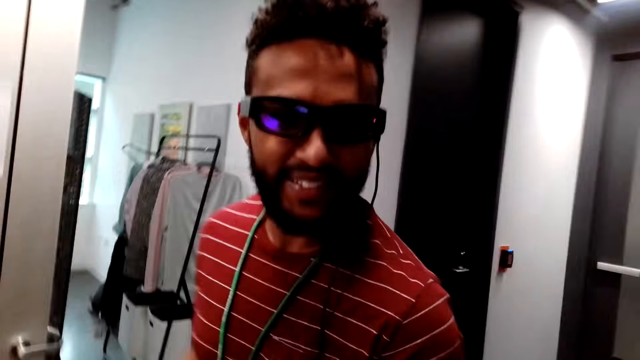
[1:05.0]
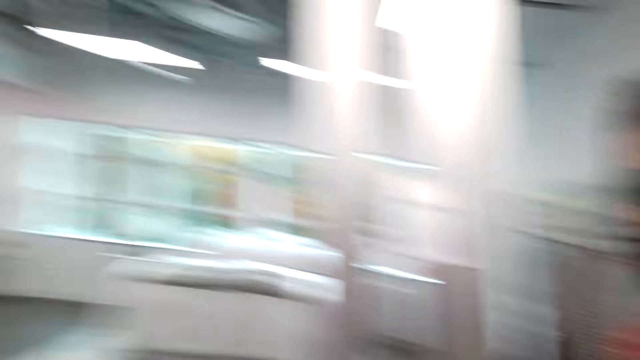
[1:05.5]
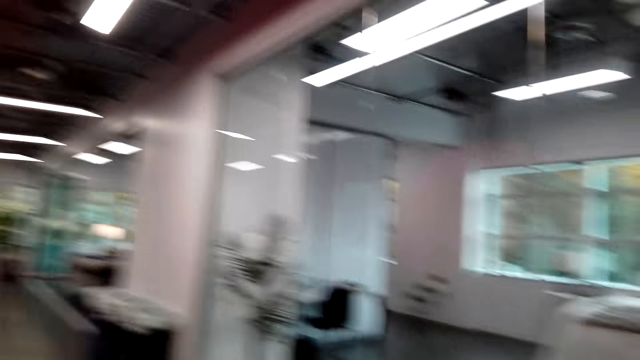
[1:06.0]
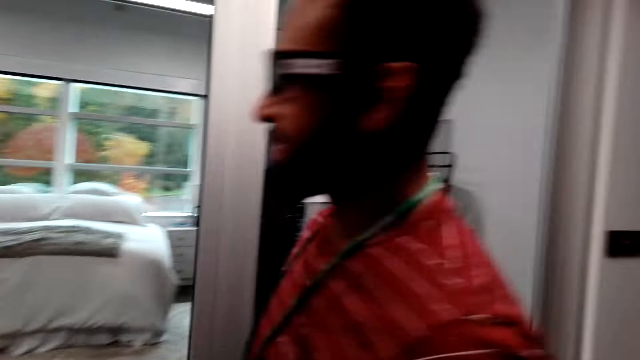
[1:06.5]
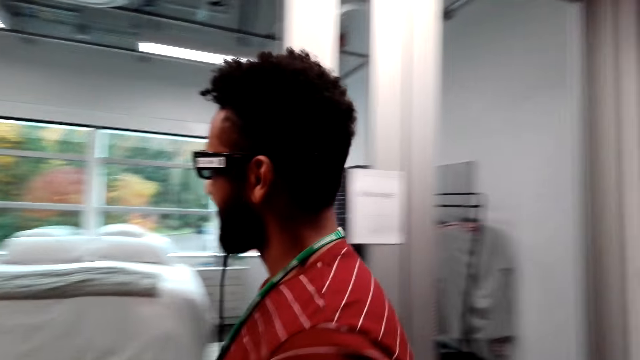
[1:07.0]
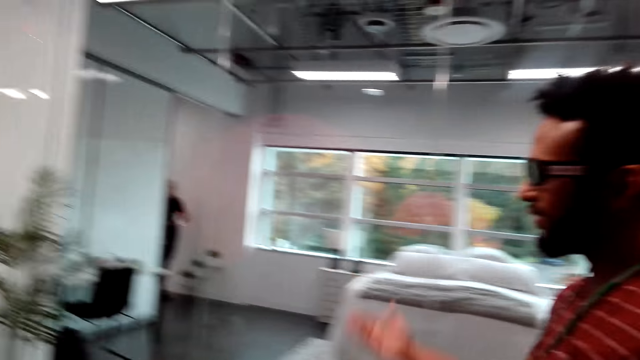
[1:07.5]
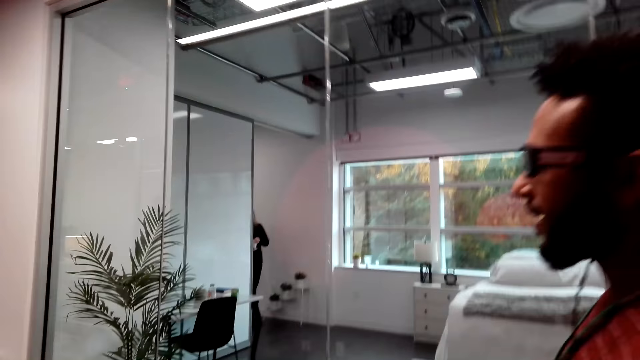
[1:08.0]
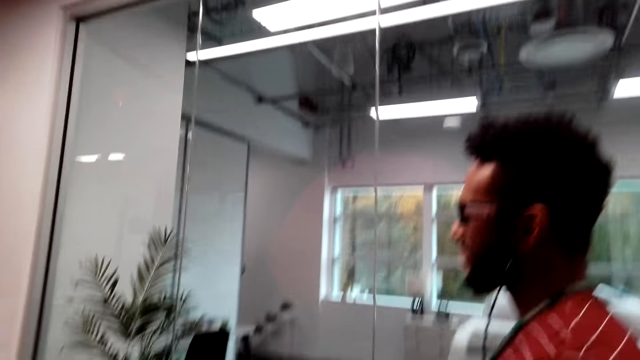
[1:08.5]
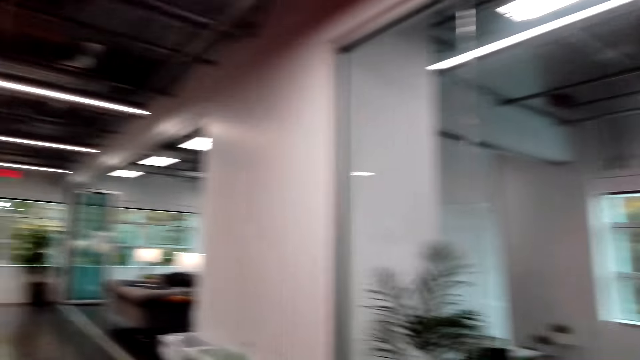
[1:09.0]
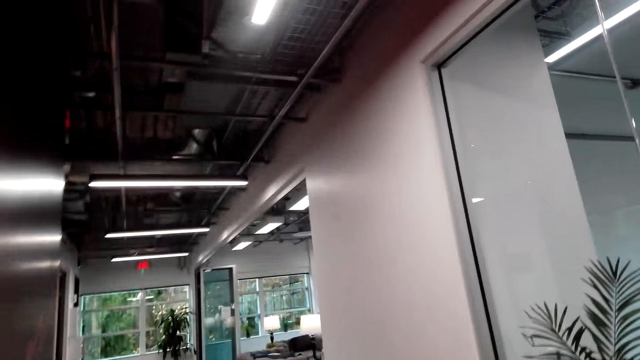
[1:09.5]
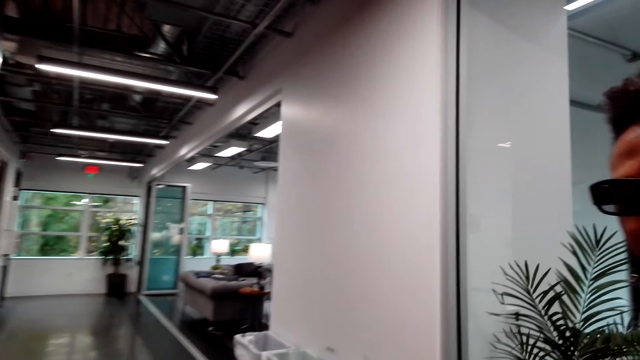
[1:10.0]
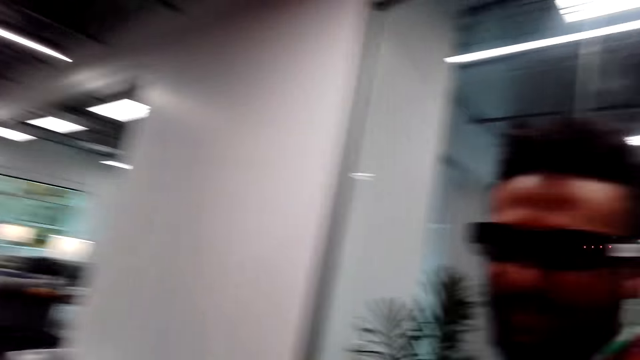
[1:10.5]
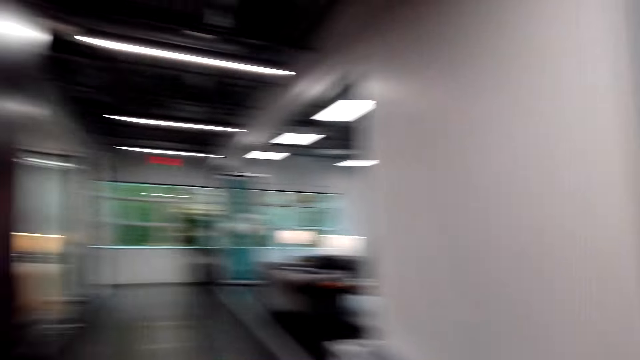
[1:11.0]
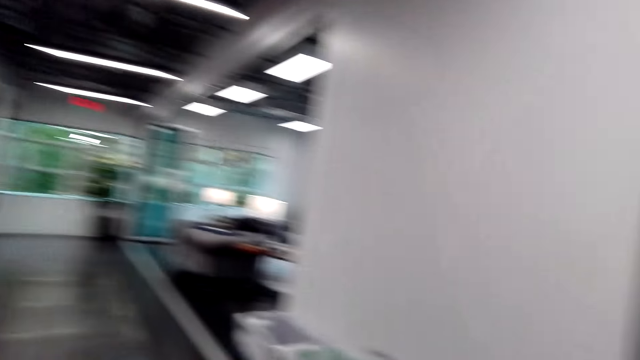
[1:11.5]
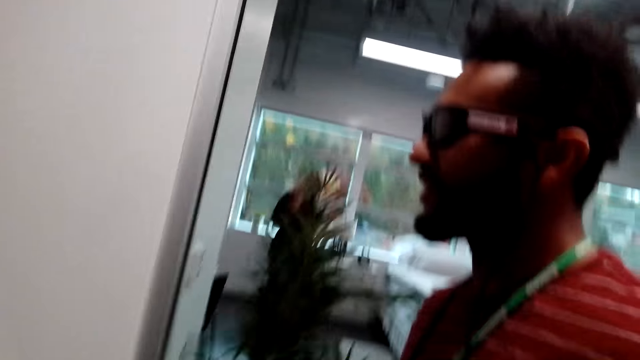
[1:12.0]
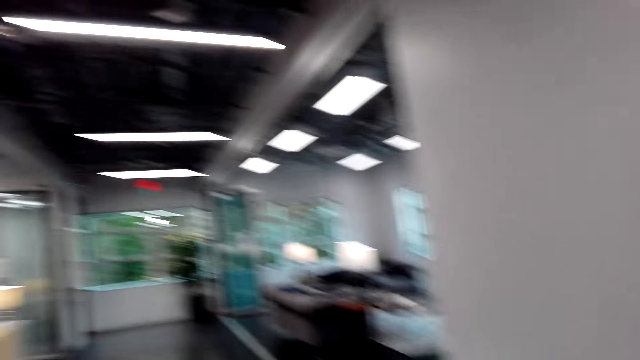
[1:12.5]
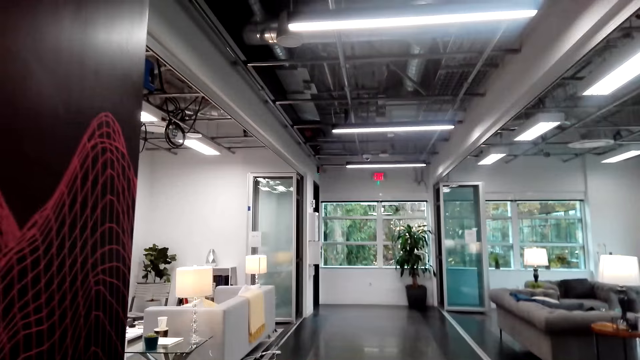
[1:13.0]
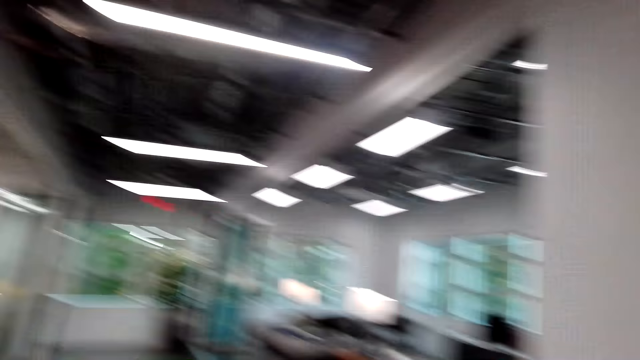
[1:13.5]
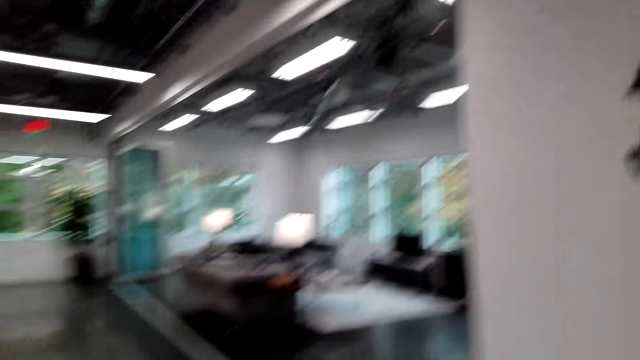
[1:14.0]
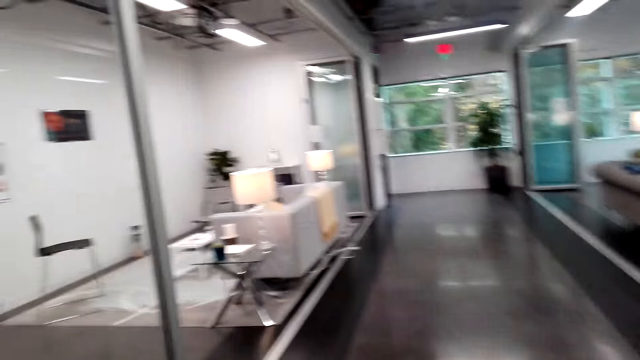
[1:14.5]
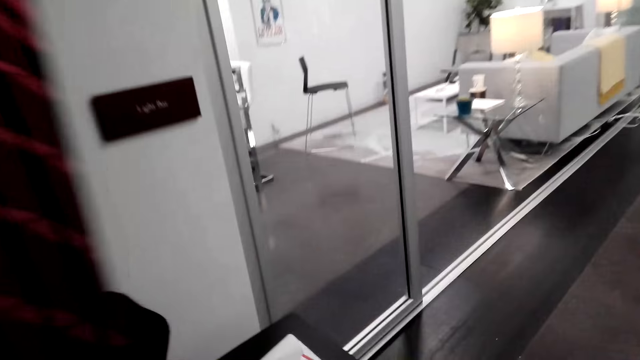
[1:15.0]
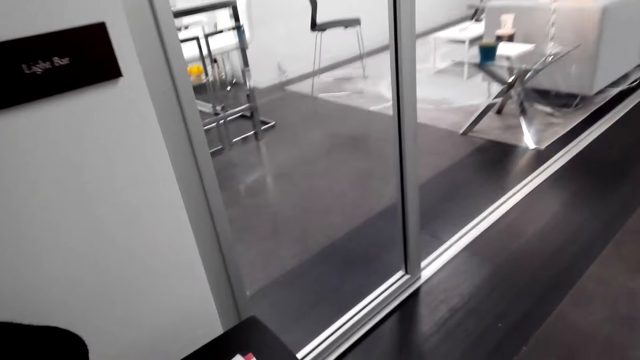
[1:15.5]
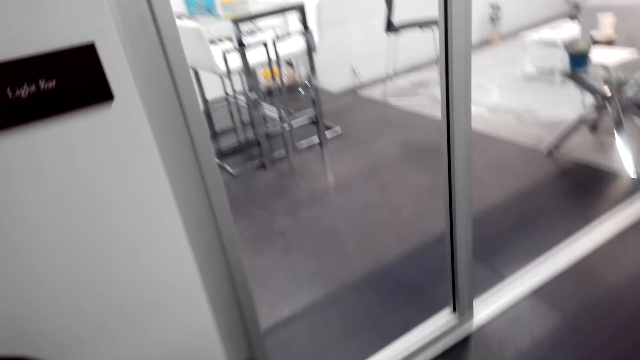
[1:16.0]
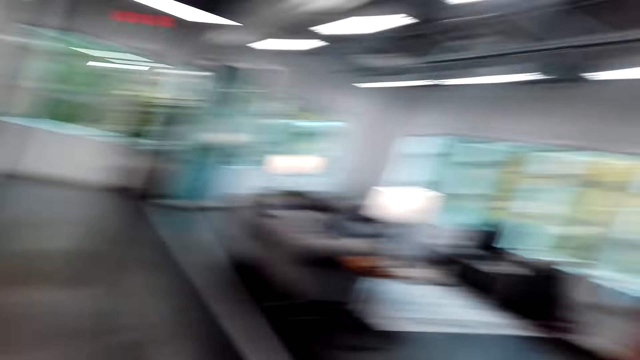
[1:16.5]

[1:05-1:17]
The camera wearer walks in the house. A man dialogs with the camera wearer. The man walks in the house.

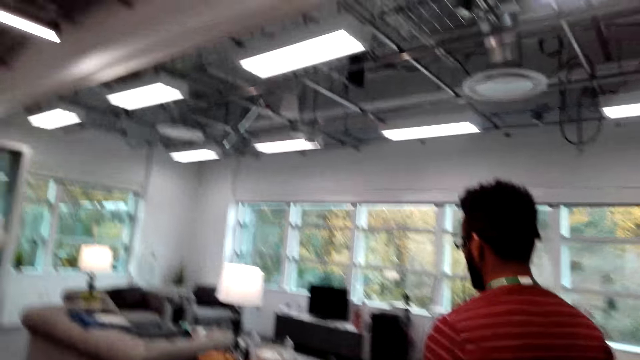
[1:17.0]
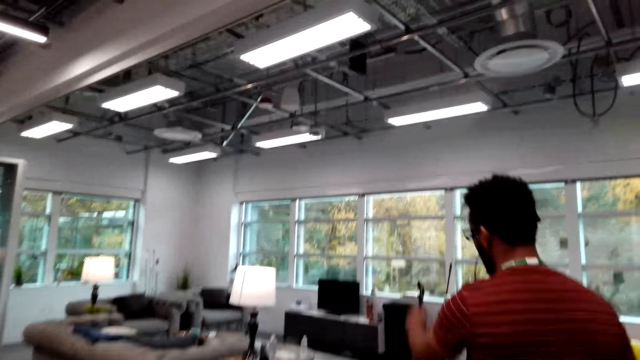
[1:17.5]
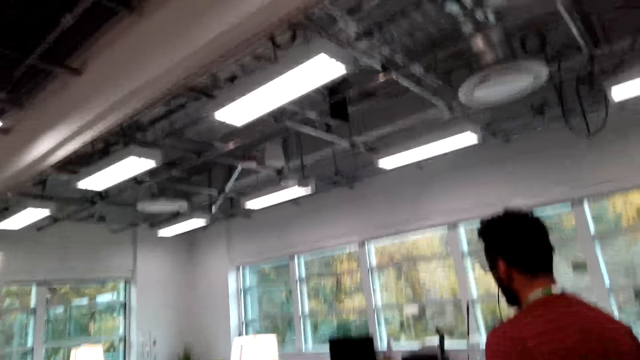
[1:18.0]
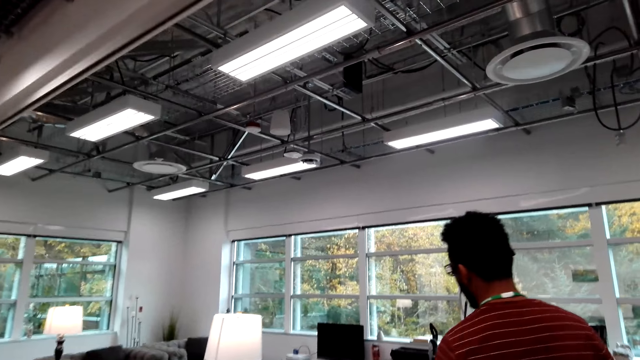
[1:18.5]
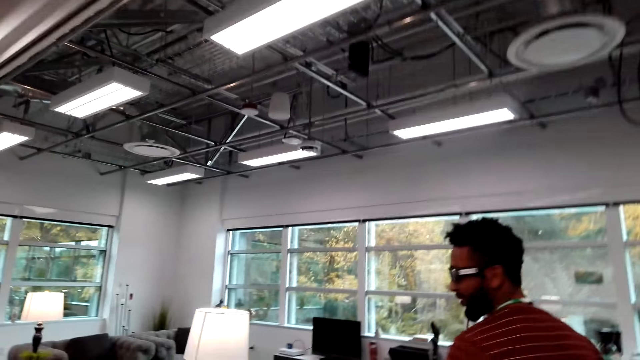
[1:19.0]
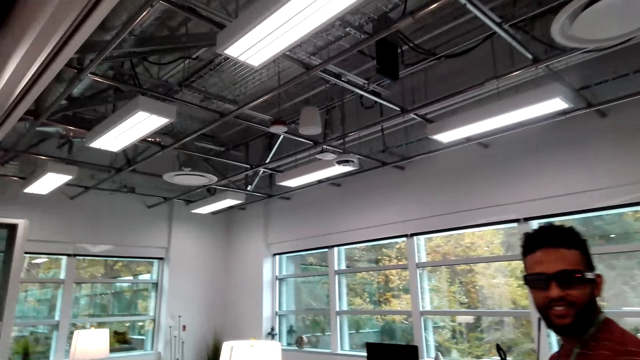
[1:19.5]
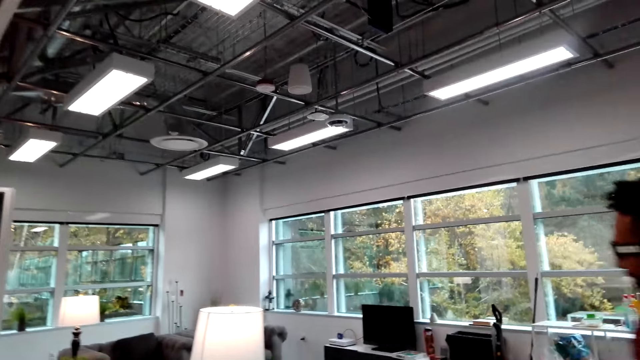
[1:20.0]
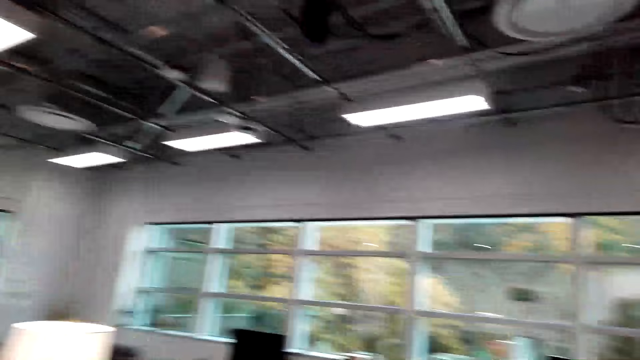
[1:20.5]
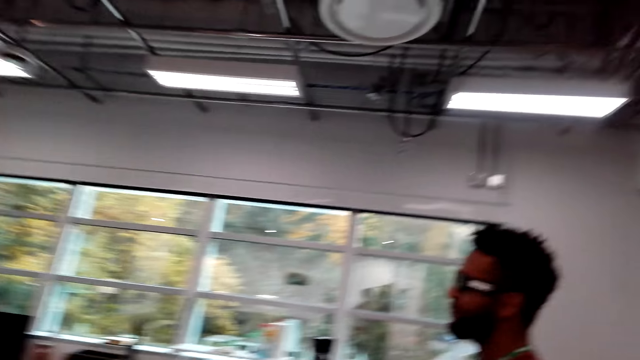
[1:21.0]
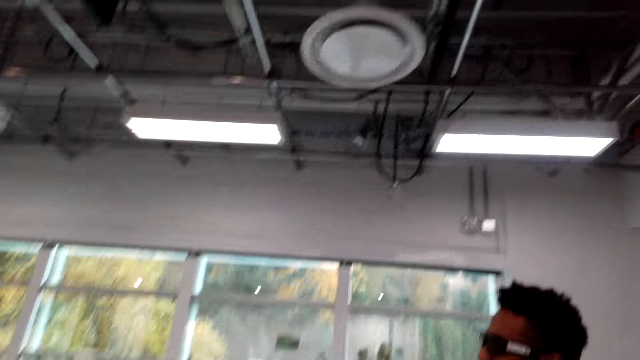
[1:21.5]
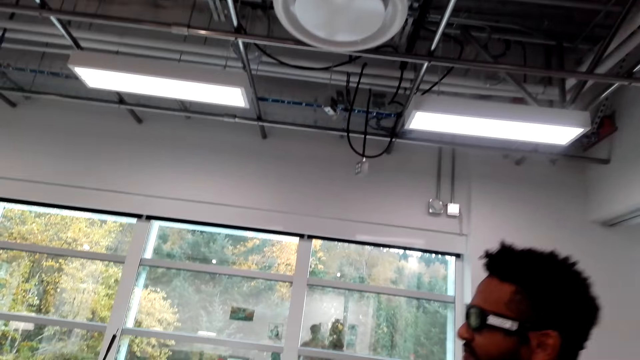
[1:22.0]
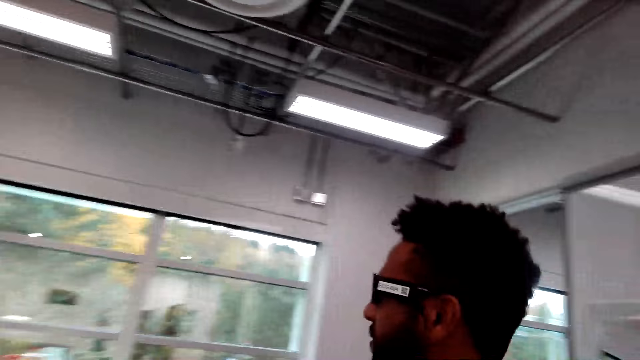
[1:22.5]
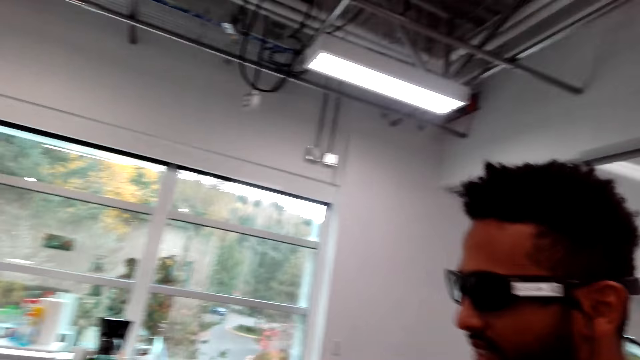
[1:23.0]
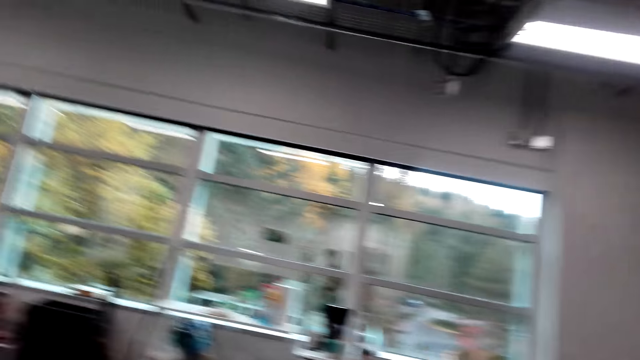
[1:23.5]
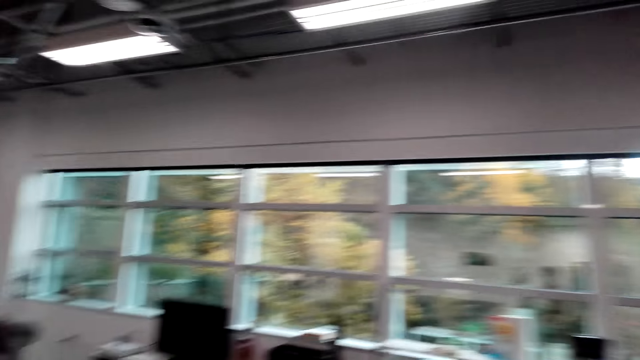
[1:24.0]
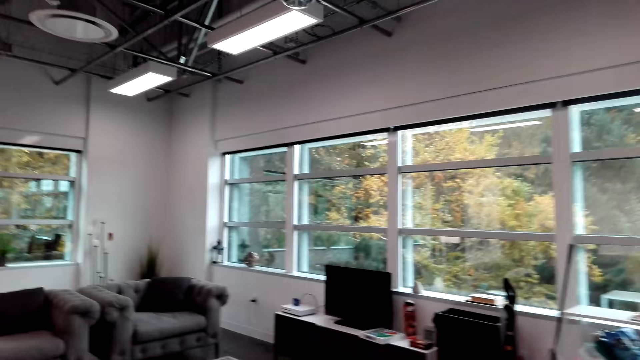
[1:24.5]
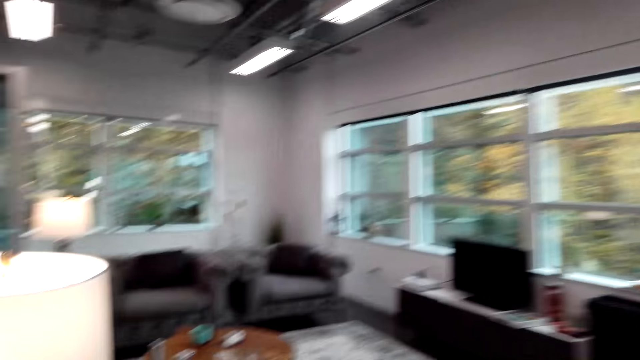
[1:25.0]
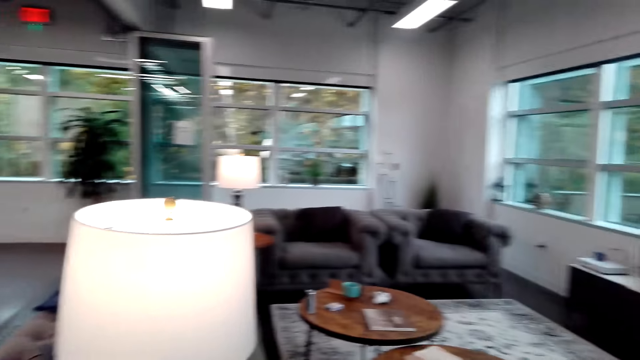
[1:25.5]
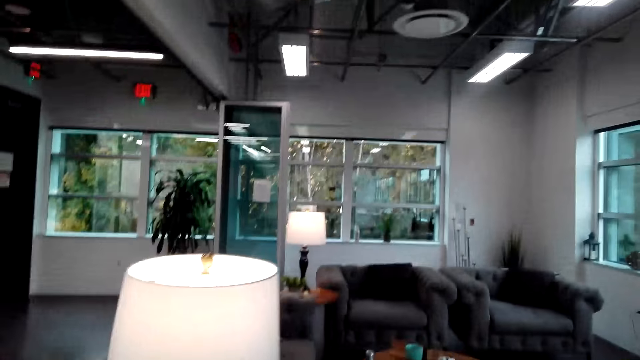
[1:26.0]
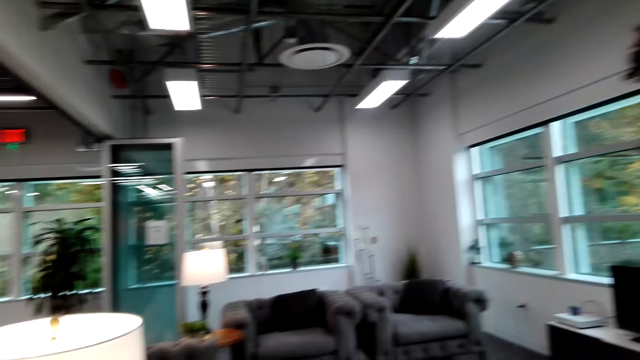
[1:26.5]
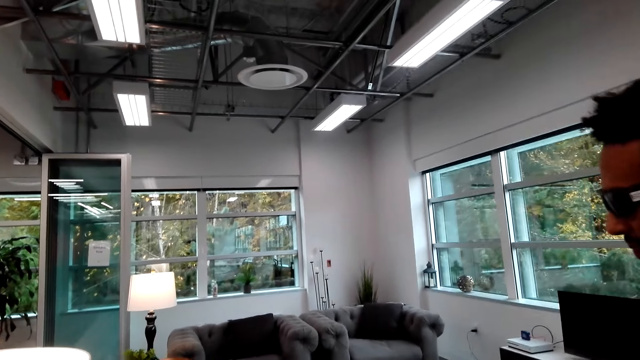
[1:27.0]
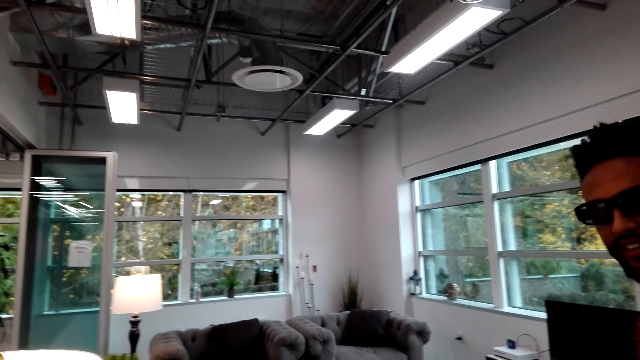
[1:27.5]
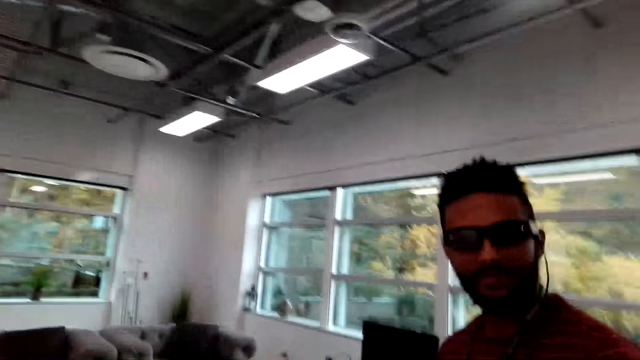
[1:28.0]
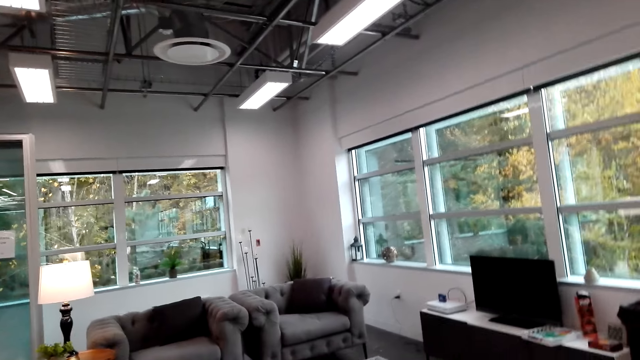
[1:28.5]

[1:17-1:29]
The camera wearer looks around. A man dialogs with the camera wearer.
